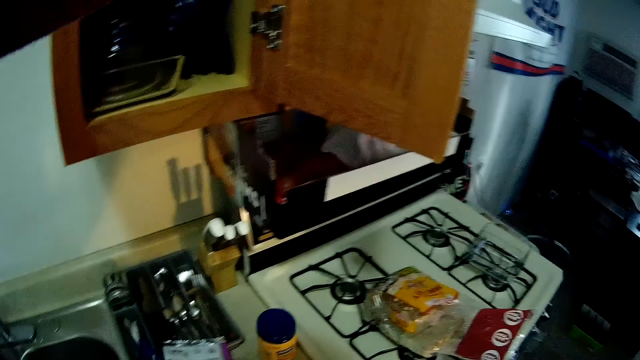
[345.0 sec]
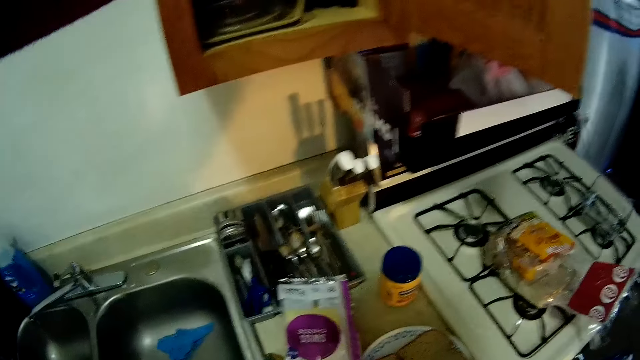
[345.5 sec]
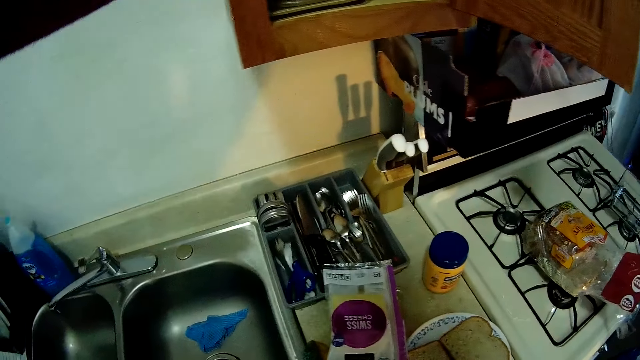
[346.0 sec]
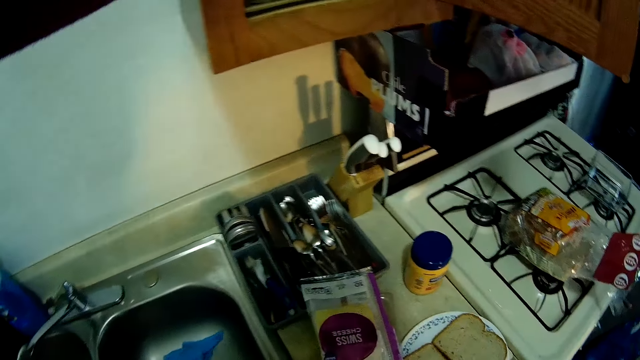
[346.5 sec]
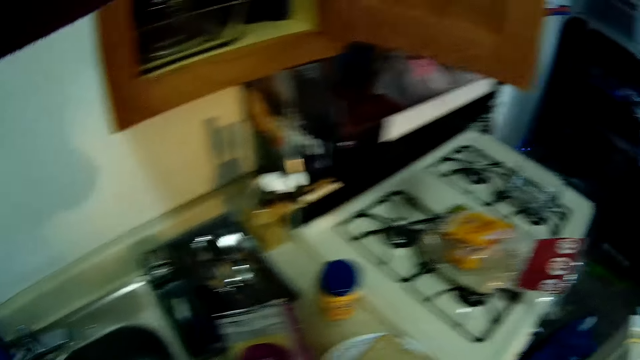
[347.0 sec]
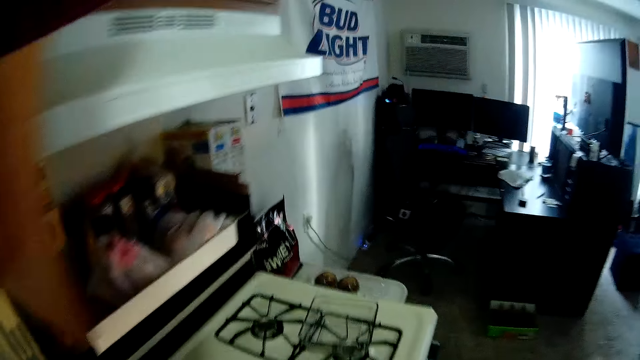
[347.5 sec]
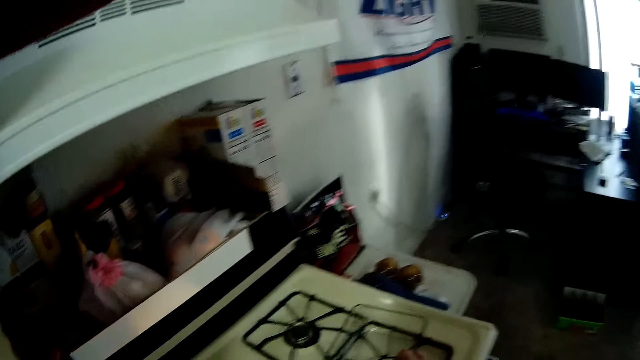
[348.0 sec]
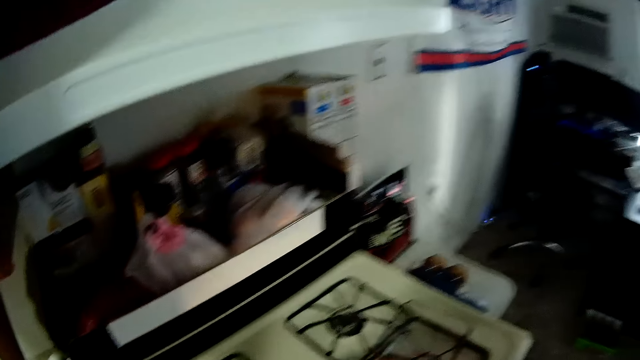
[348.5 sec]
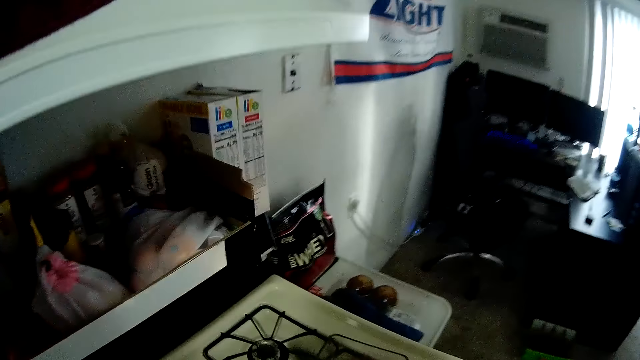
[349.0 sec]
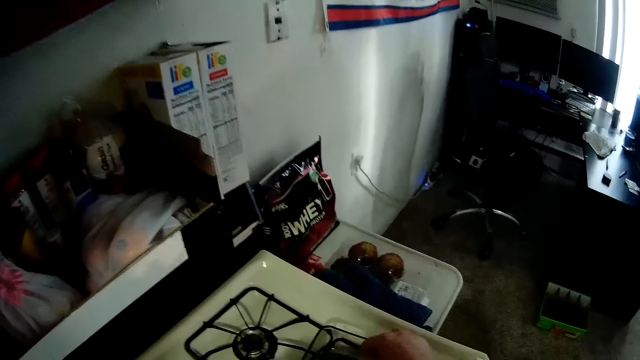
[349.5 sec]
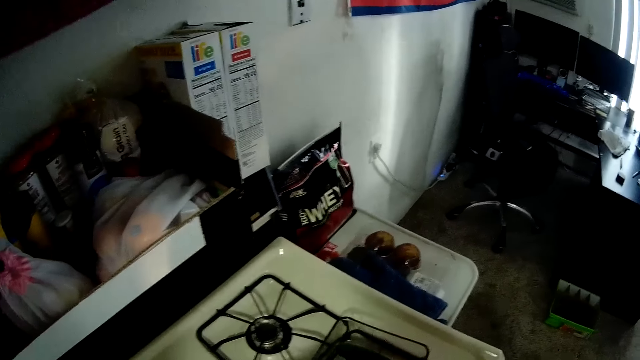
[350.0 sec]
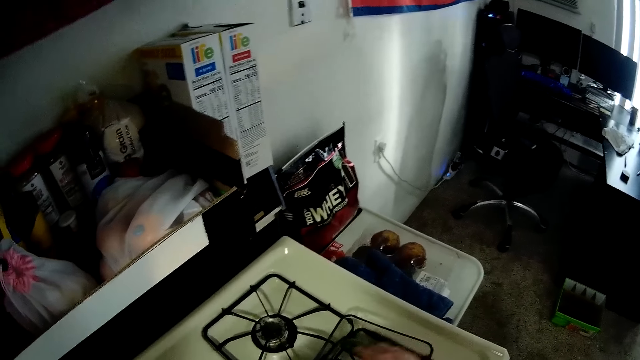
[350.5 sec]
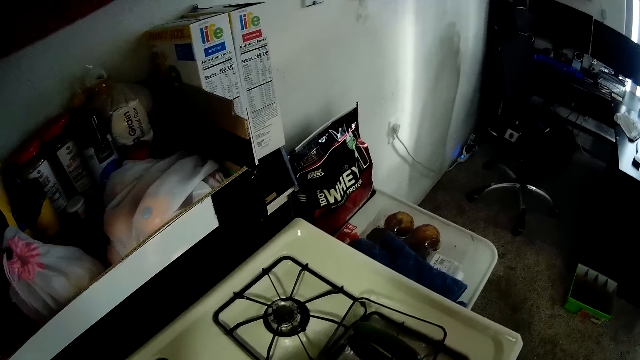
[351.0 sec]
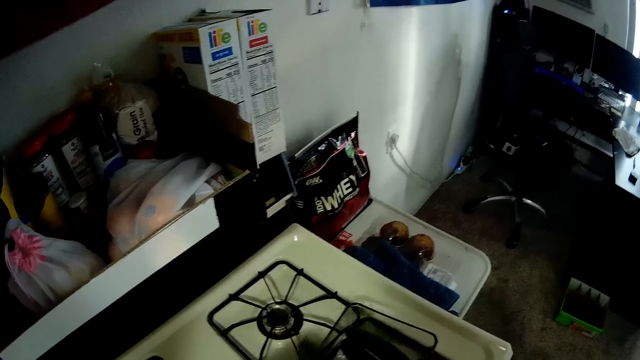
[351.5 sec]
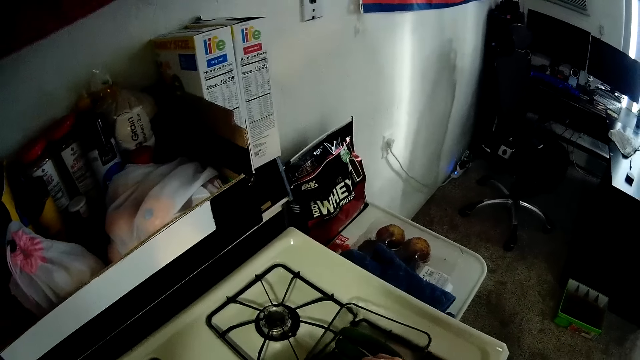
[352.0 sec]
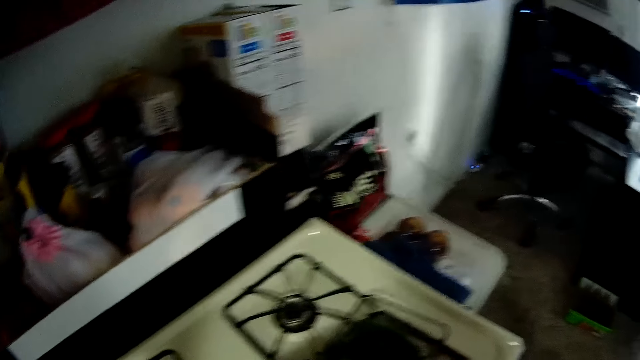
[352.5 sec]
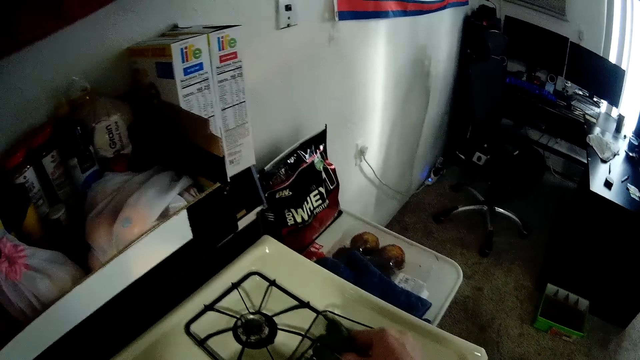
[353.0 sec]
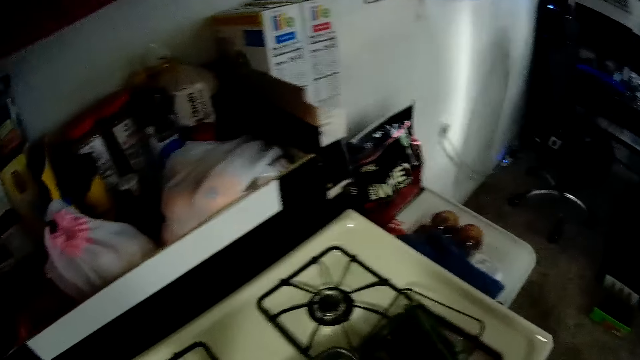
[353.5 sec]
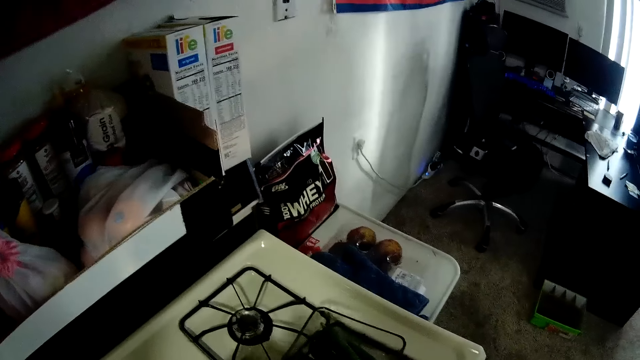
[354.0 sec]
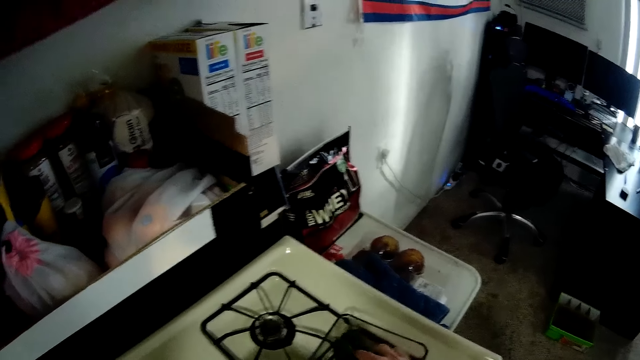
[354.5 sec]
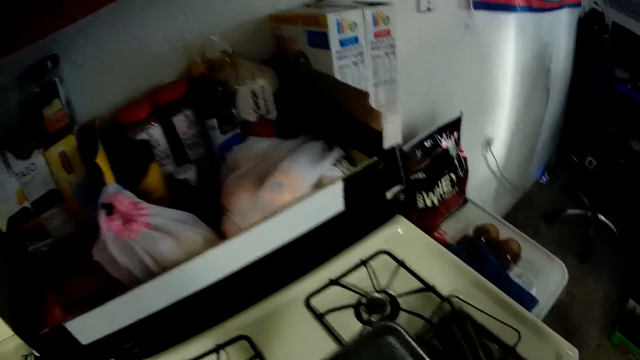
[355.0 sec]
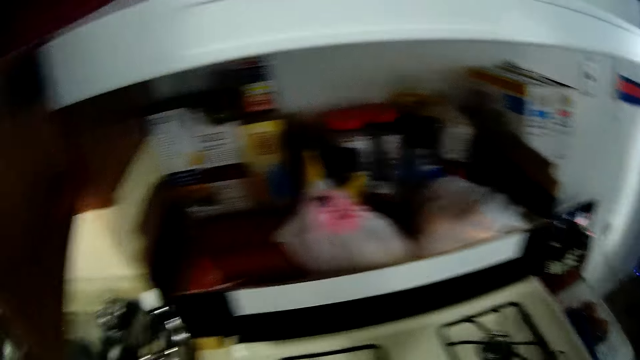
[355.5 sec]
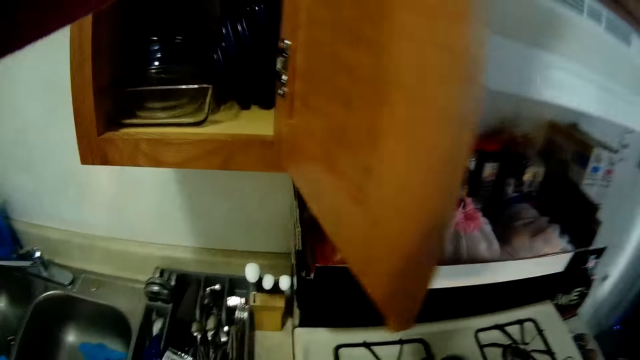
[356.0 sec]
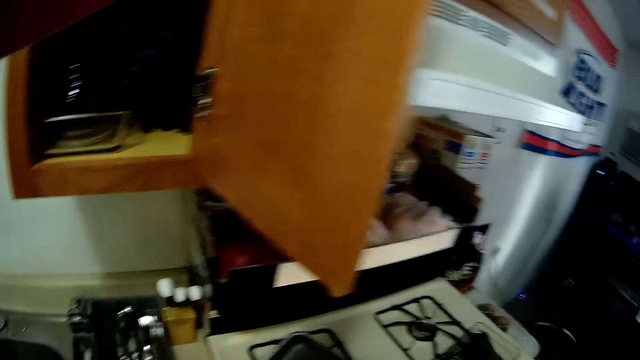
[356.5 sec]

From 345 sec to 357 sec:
The camera wearer walks around. He puts cucumbers into a plate or bowl with his right hand. He looks around. He puts cucumber in the bowl. He looks around. He puts cucumber in the bowl. He looks around. He puts cucumber in the bowl. He looks around. He puts cucumber in the bowl. He looks around.

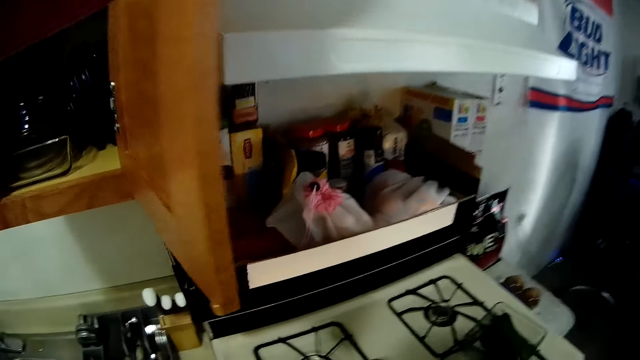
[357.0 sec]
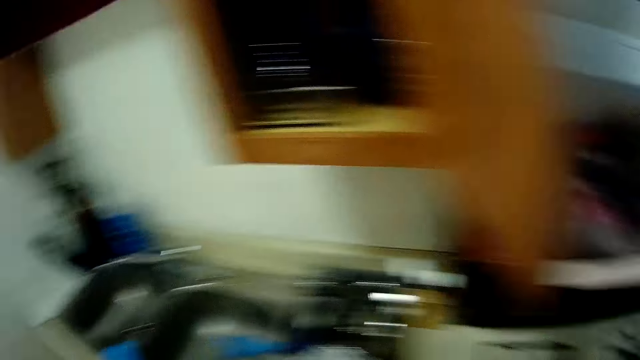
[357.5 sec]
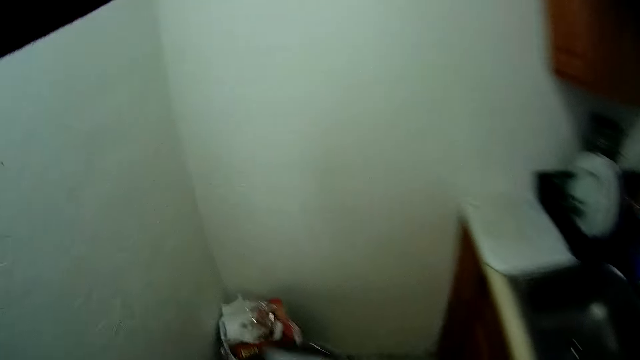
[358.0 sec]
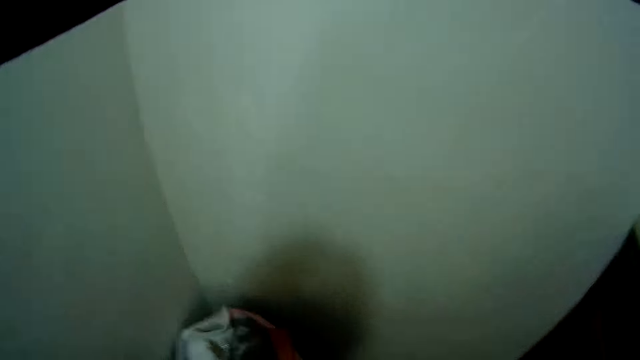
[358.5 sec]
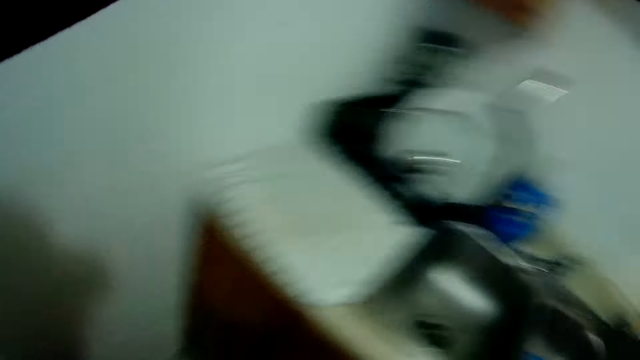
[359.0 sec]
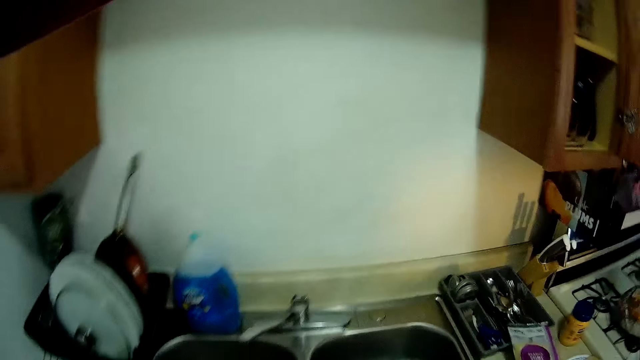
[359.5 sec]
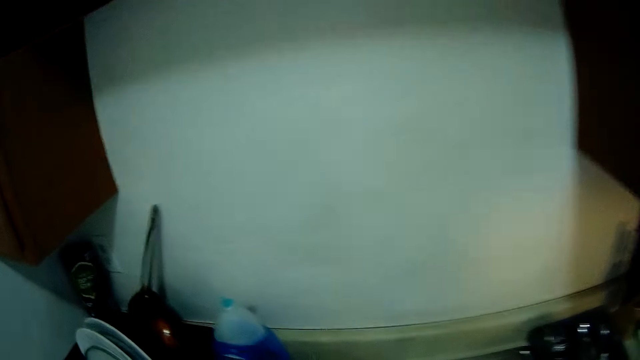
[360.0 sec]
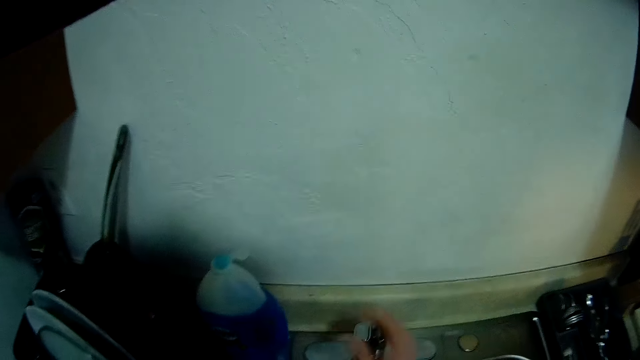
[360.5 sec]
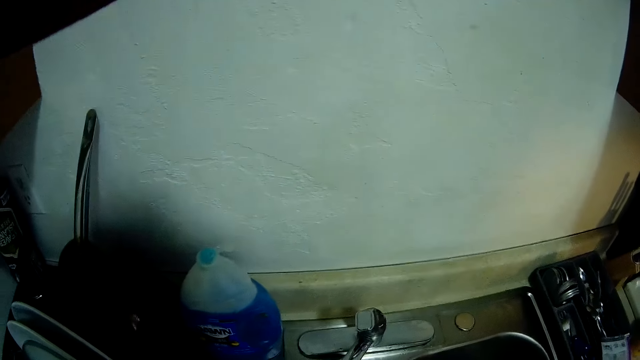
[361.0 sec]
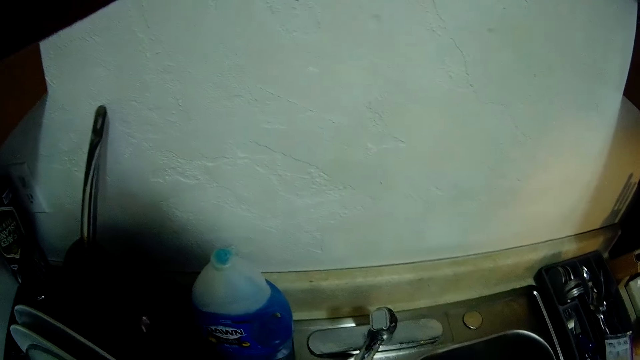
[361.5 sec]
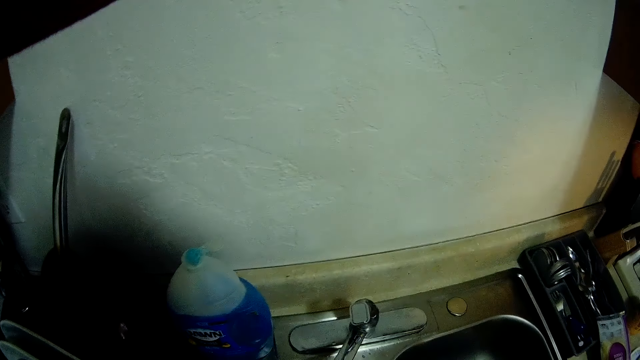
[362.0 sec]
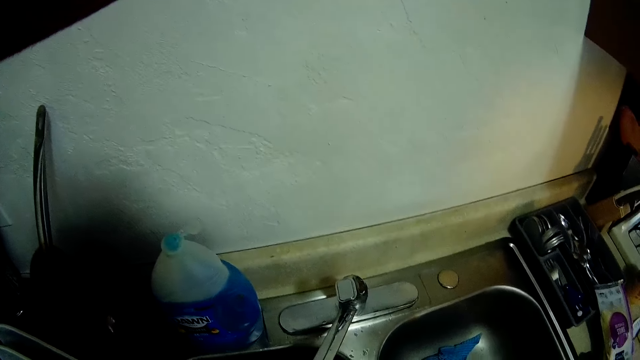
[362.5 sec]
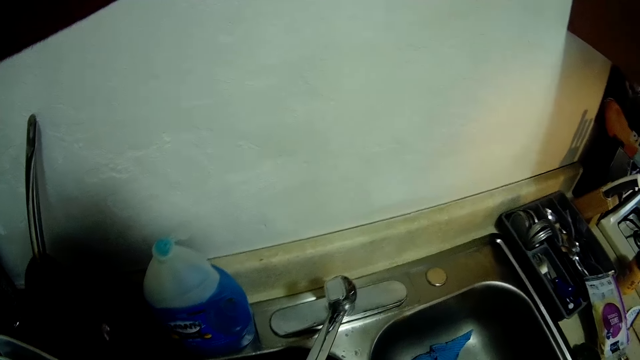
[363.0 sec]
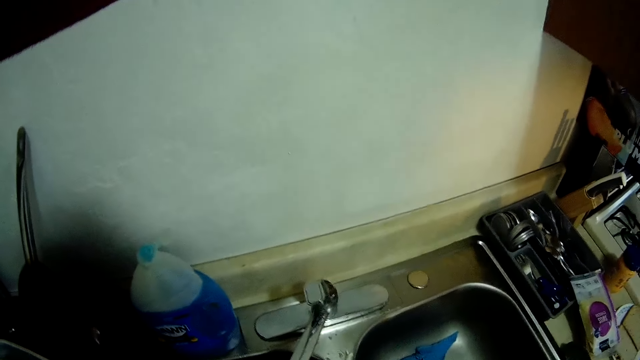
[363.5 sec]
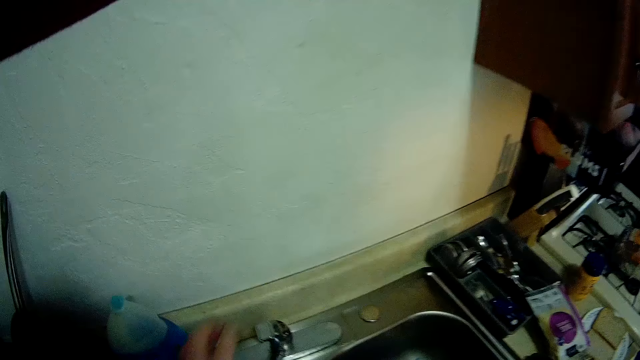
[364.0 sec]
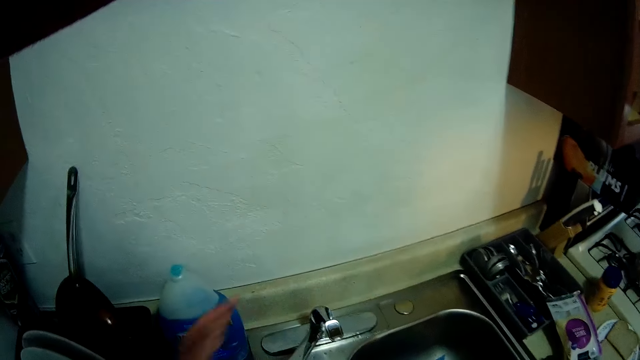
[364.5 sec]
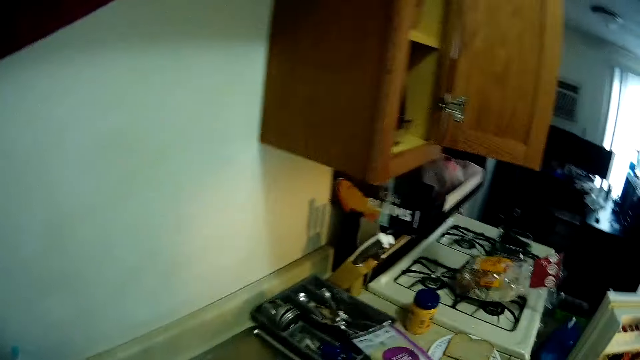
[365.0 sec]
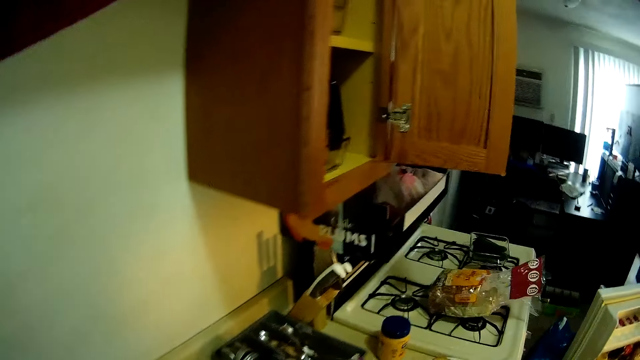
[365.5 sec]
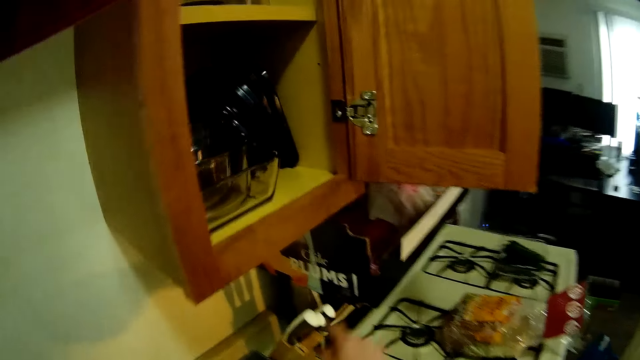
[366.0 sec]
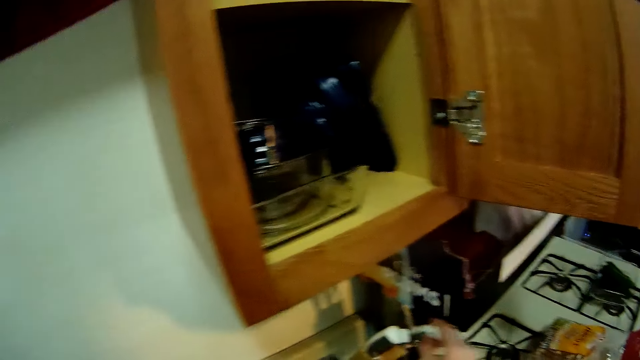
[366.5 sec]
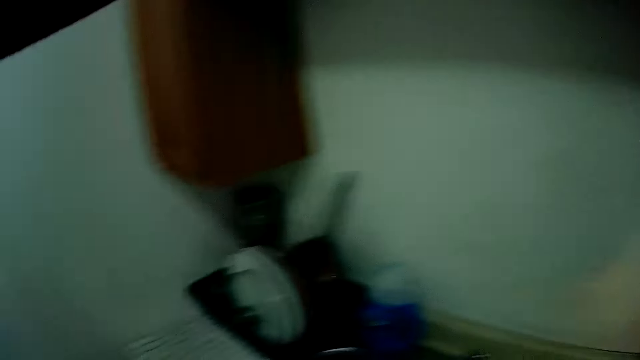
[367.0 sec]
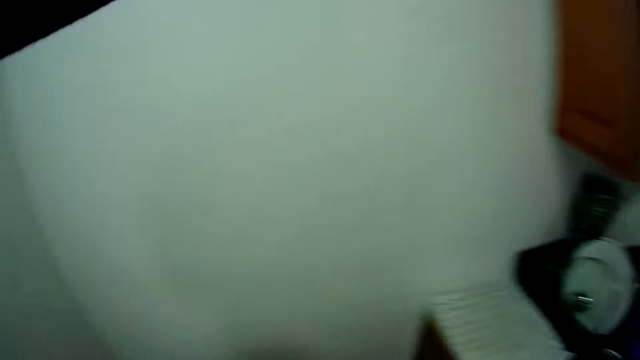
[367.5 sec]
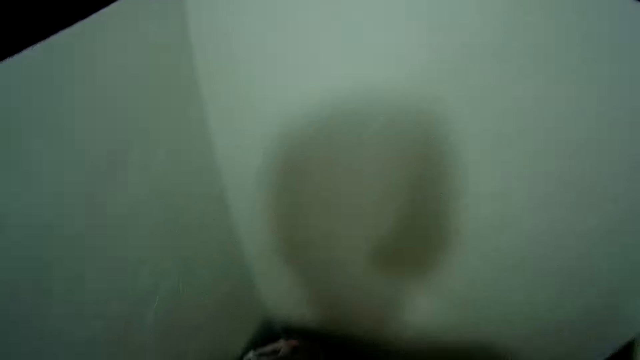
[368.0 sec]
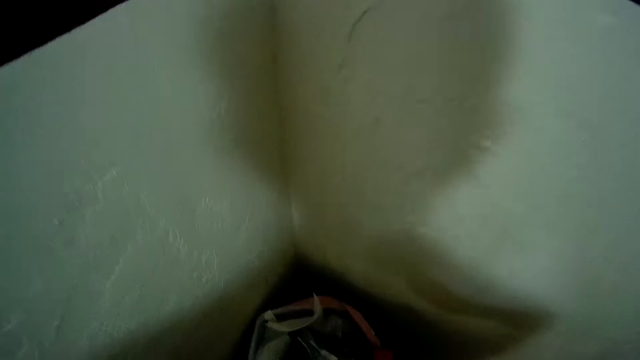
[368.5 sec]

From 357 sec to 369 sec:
The camera wearer holds a plastic container. He looks around and walks around. He puts the plastic container in the dustbin. He turns around and looks around. He turns on a tap with his right hand. He picks something on the sink. He looks around. He turns off the tap with his left hand. He looks around. He picks up a knife from the knife holder with his right hand. He walks around.
